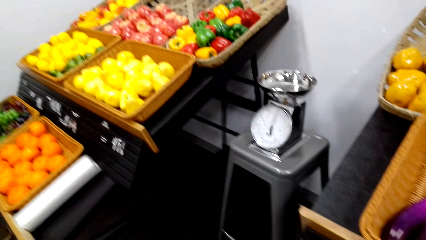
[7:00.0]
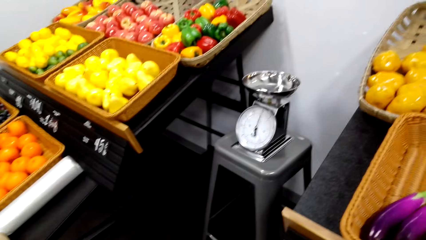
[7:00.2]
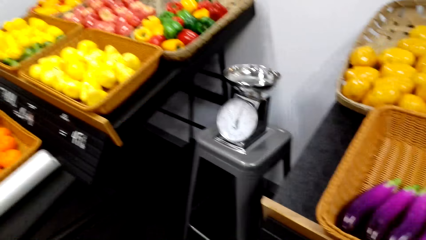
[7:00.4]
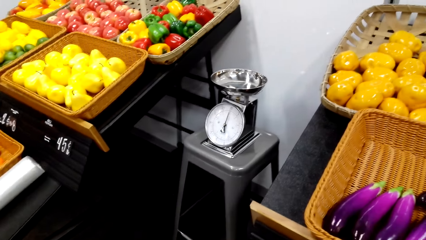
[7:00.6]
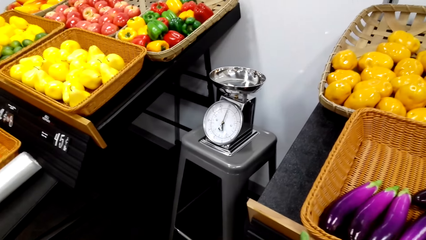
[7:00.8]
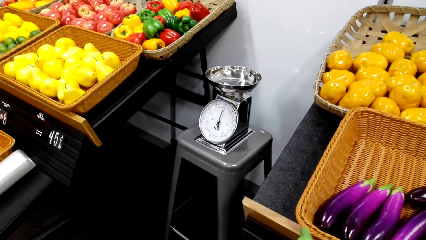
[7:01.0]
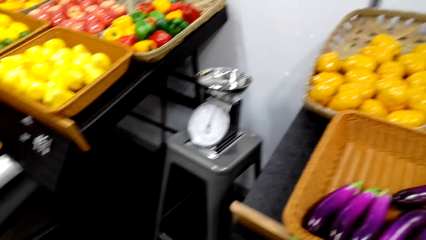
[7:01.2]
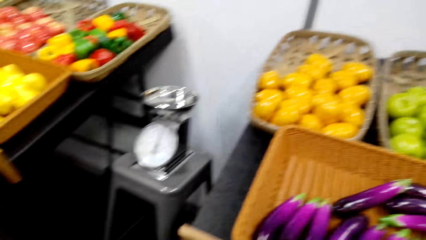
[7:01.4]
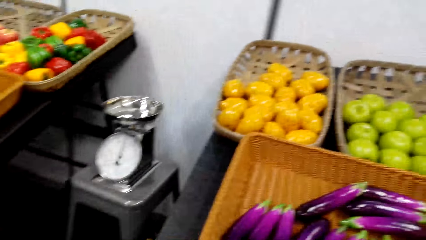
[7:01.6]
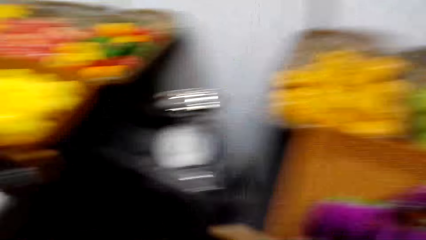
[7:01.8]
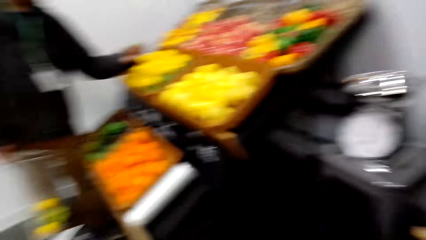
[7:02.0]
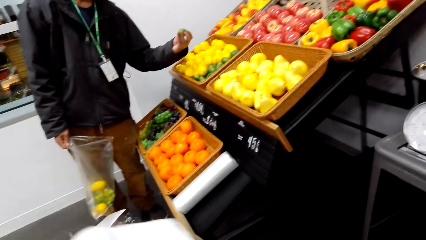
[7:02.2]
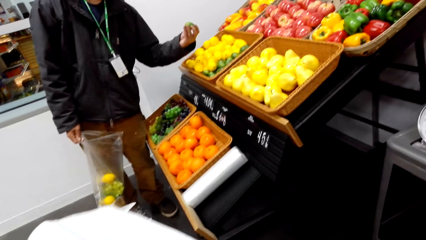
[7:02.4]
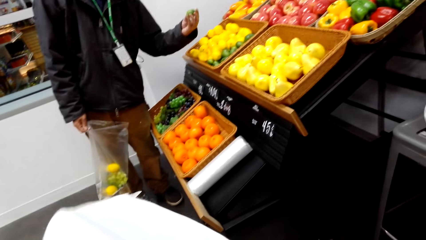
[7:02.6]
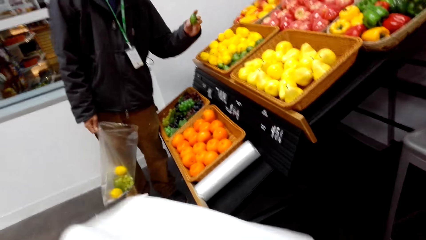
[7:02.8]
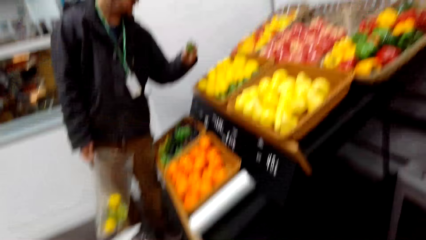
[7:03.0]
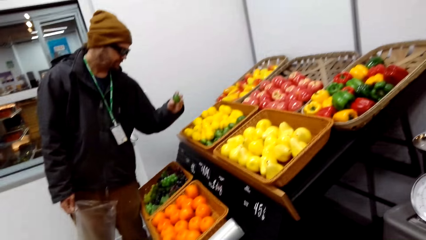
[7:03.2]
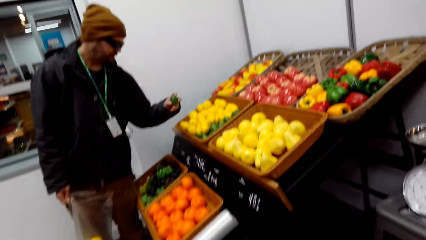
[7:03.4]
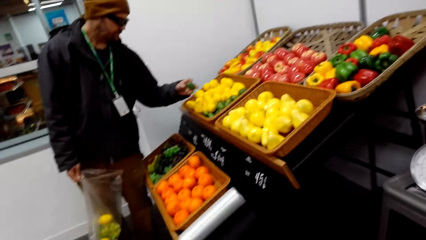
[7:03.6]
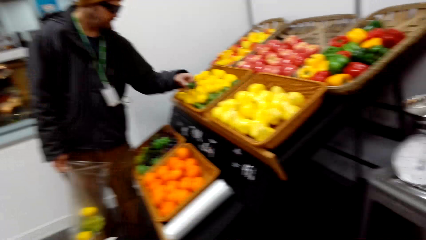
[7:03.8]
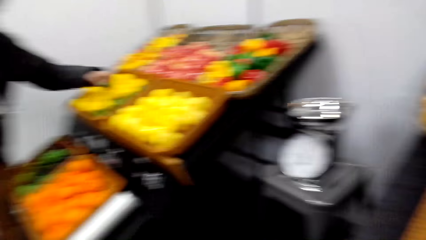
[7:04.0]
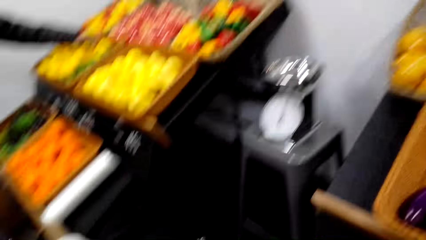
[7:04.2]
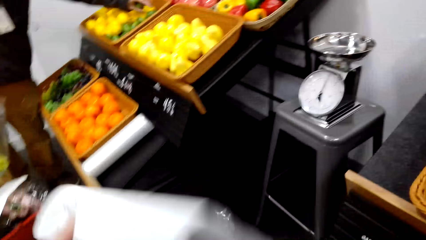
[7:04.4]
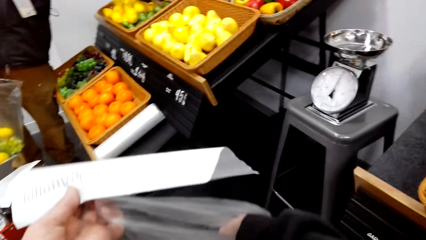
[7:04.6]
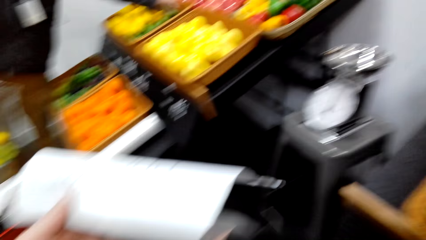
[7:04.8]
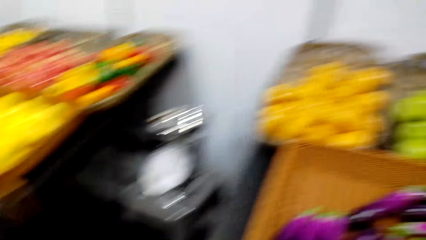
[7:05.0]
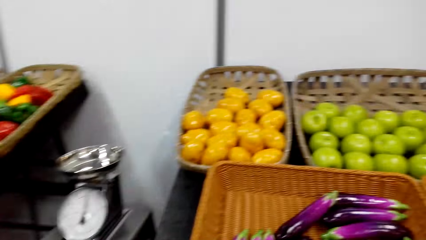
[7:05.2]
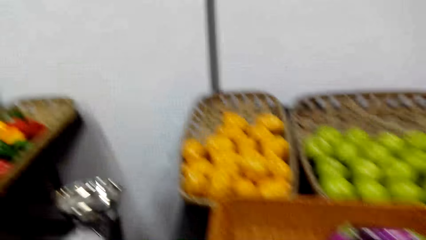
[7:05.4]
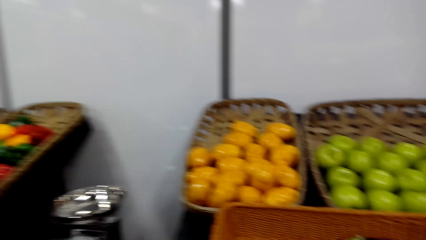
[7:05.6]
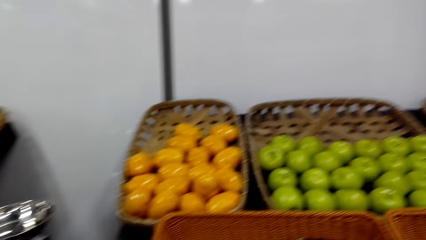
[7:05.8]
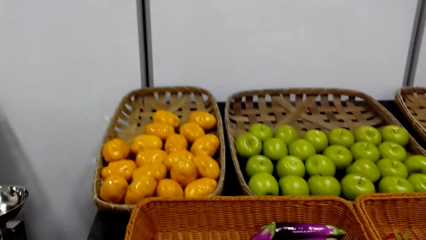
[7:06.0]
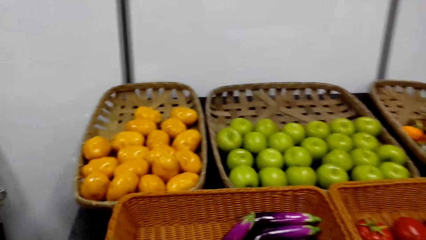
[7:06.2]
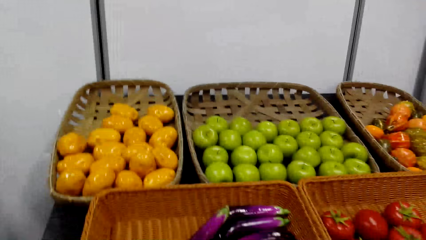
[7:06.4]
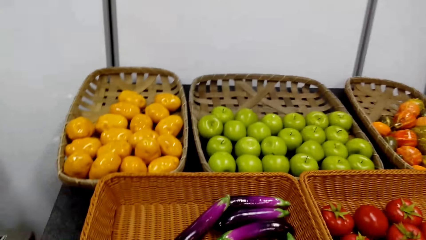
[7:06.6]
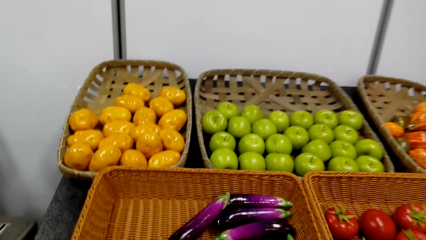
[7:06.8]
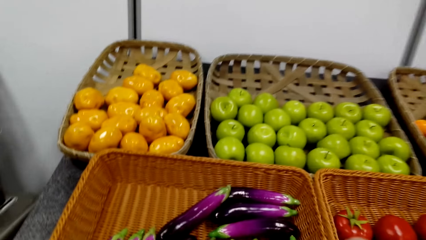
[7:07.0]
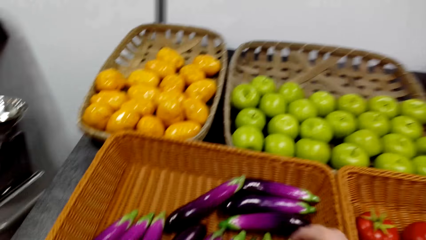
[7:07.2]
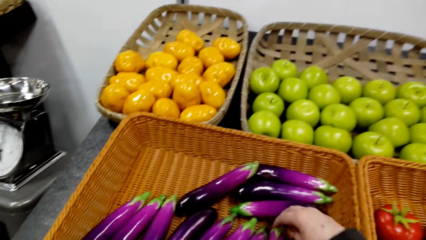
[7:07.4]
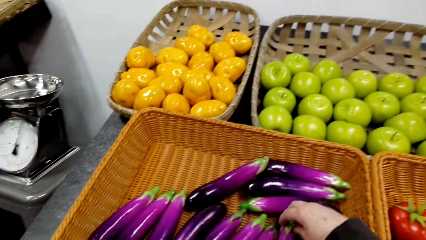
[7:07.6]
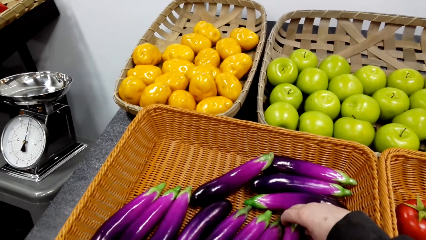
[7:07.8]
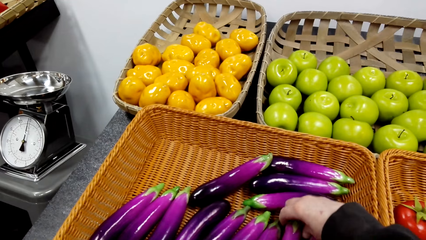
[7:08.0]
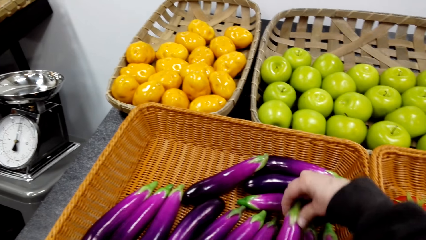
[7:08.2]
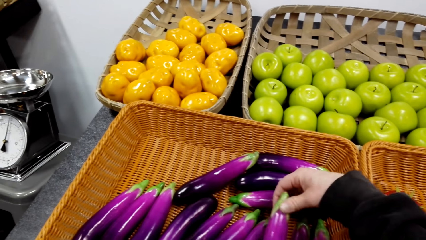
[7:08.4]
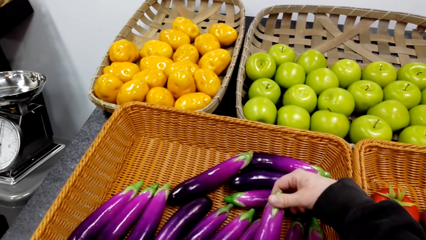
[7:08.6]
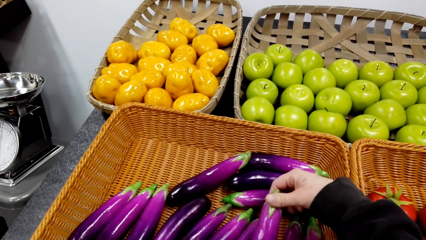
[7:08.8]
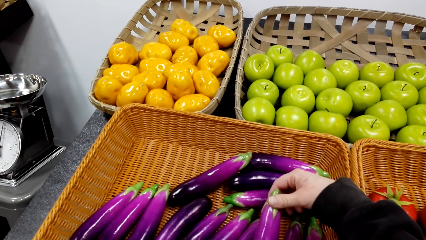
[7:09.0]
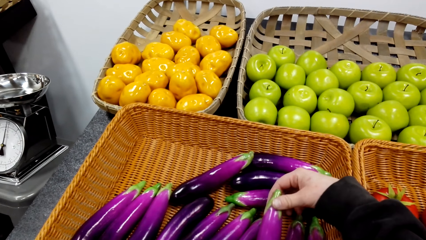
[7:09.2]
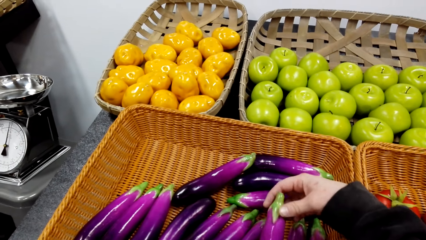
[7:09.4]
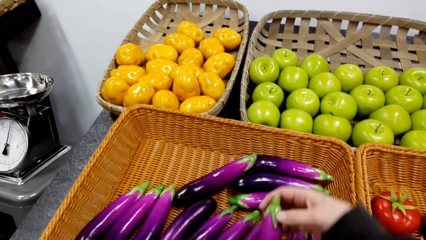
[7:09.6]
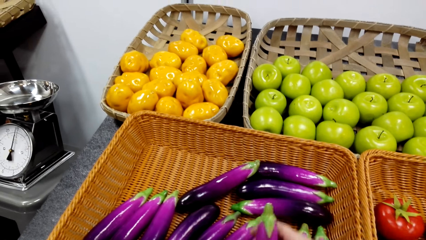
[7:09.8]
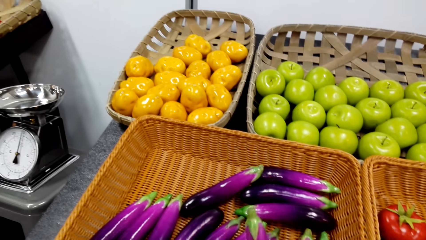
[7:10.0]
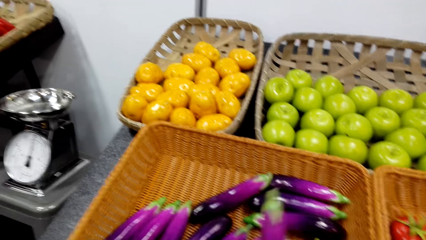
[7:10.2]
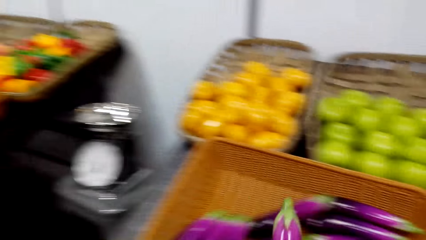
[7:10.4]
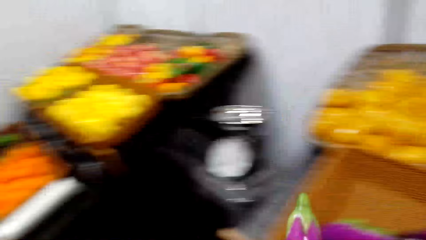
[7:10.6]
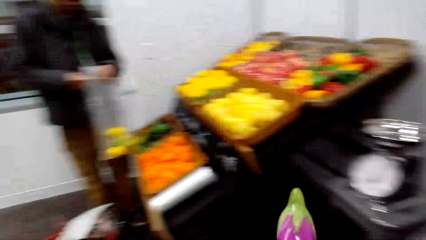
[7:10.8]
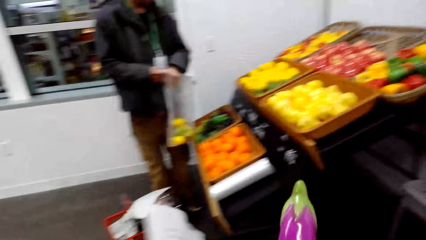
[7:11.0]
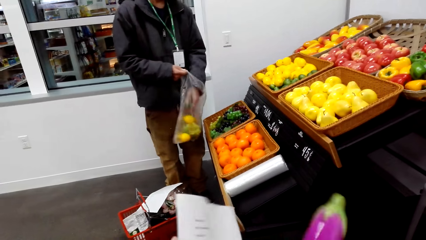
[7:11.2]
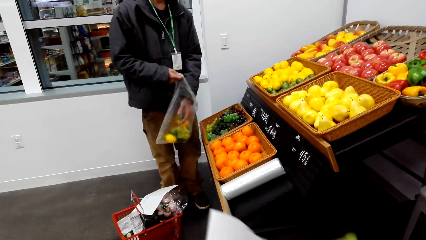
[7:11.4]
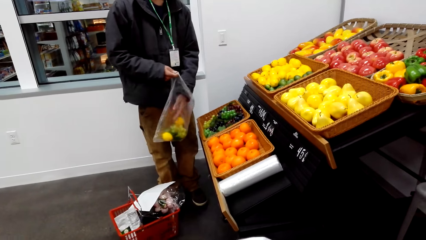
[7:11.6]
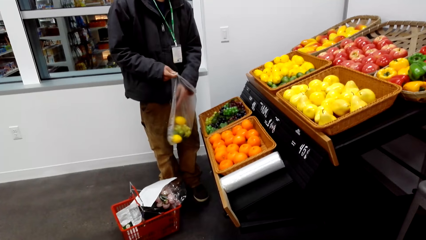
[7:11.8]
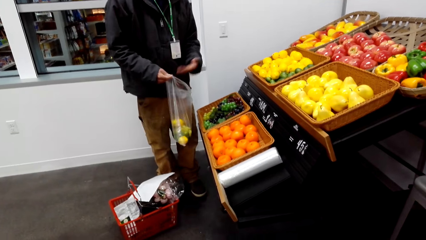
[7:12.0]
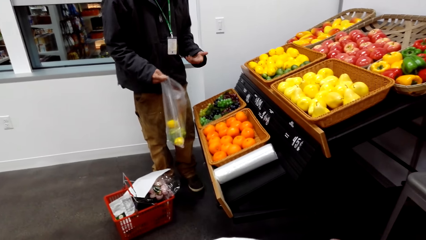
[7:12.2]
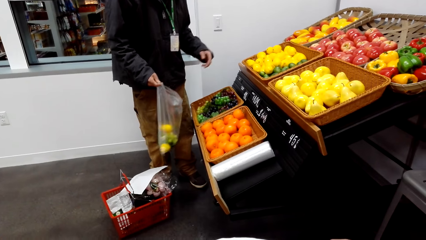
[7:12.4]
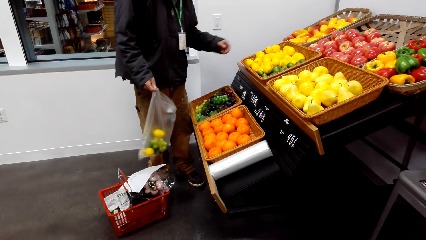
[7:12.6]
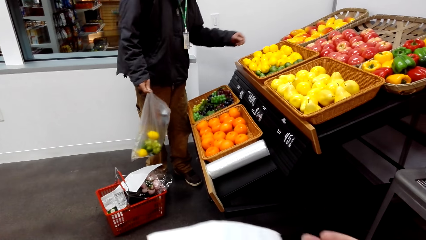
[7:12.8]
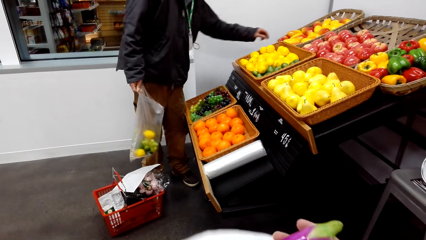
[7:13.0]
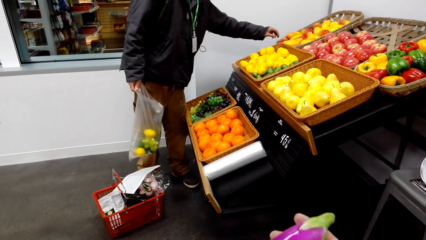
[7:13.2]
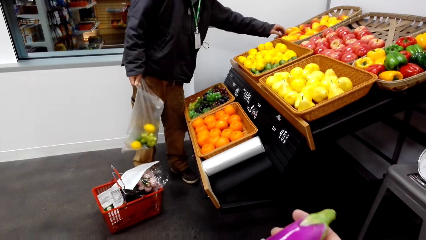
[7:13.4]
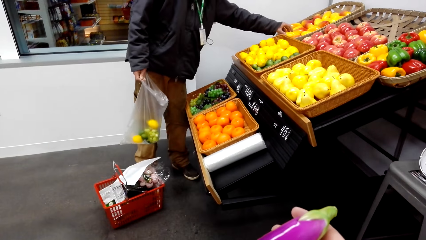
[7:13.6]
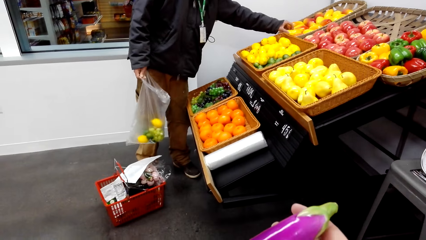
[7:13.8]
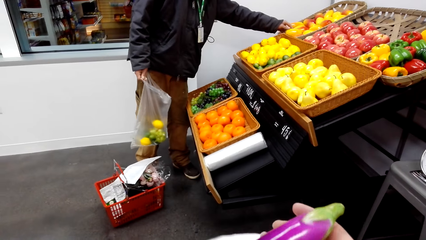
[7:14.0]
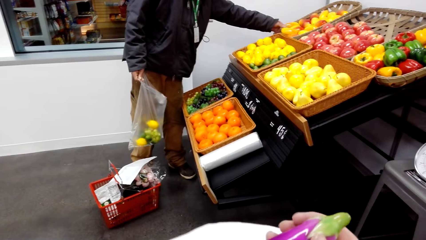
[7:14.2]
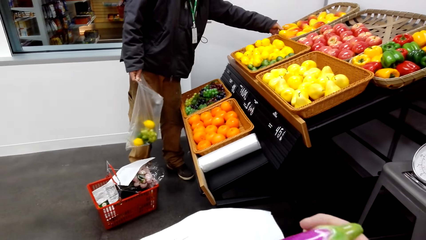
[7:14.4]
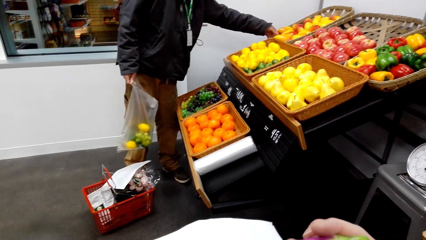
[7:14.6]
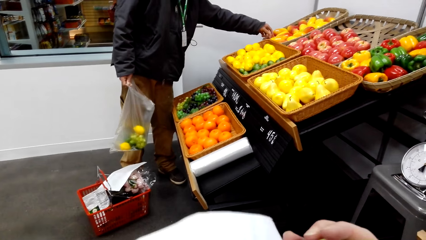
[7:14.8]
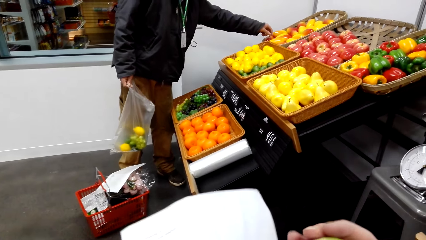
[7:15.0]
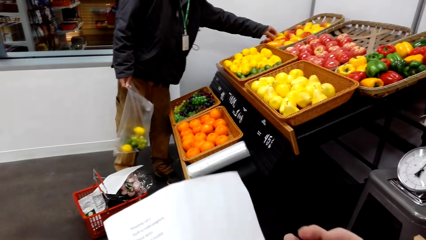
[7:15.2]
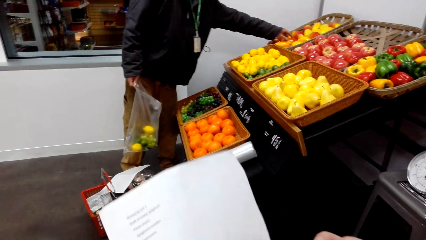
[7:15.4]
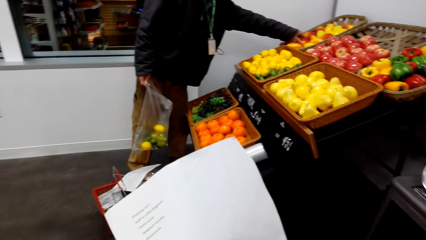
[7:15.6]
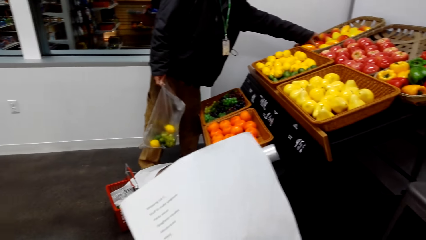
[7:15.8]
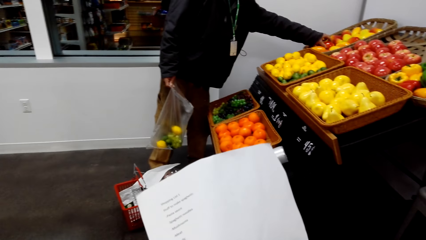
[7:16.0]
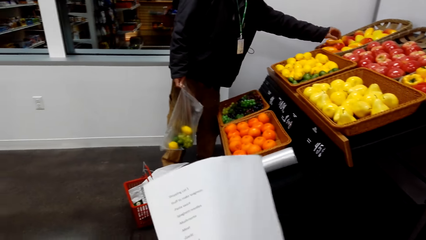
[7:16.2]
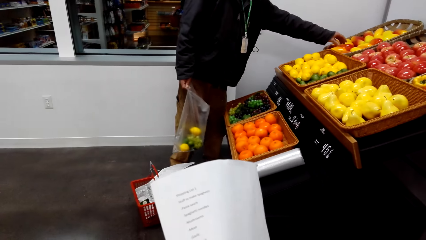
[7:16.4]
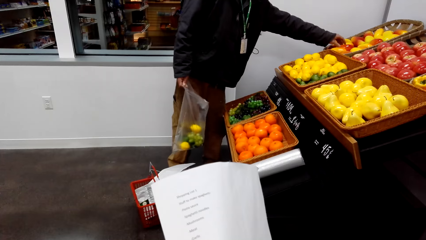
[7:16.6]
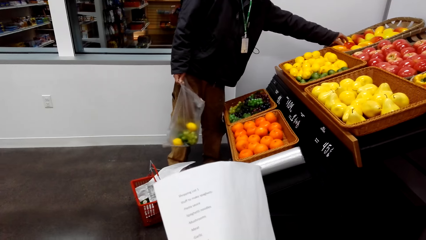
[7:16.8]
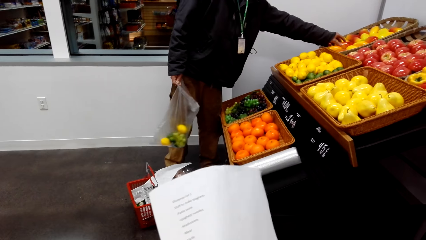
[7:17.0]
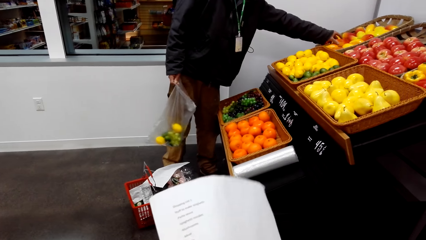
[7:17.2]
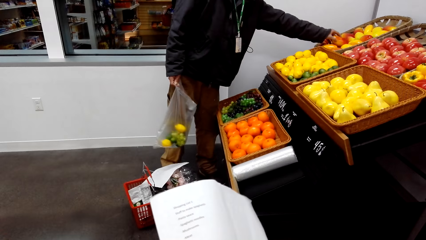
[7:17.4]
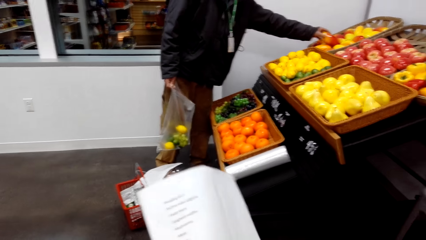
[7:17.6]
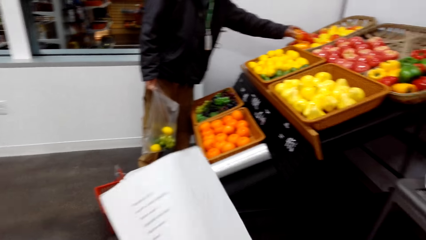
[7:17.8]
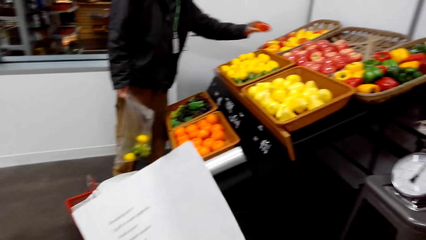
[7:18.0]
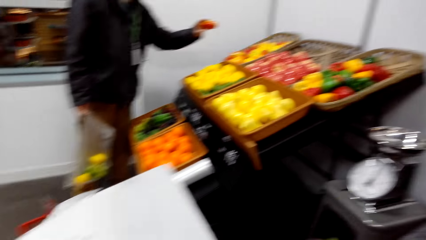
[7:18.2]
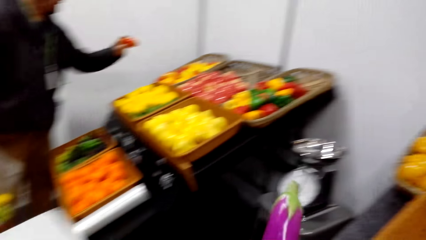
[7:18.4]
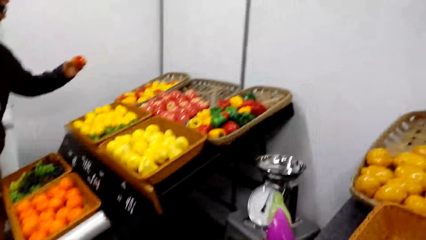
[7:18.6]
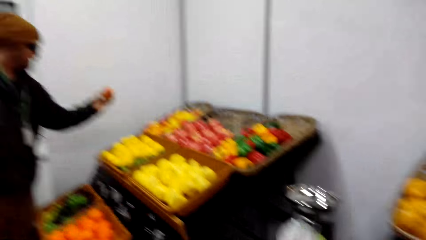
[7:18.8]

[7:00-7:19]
The camera wearer looks around. They pick the cucumber from the basket. They sample an egg plant. A man packs fruits in a nylon bag. The camera wearer puts the cucumber in the paper. The man picks the mango from the basket. The camera wearer reads the shopping list.
